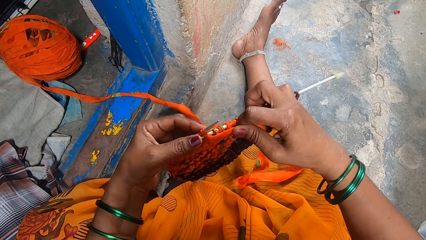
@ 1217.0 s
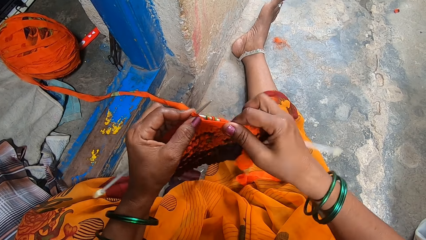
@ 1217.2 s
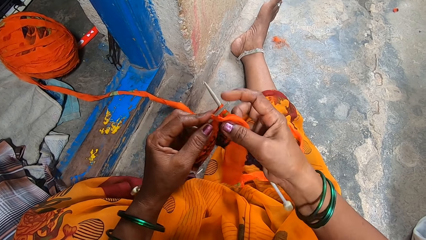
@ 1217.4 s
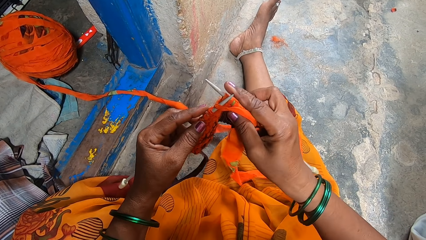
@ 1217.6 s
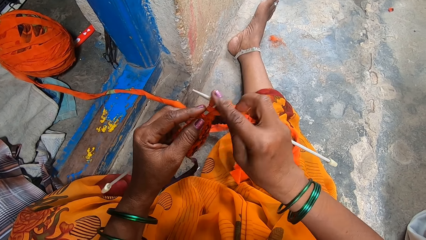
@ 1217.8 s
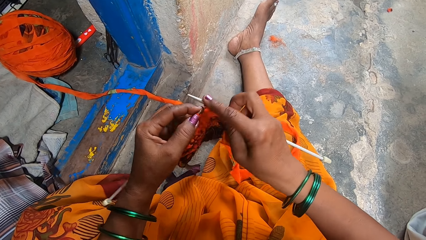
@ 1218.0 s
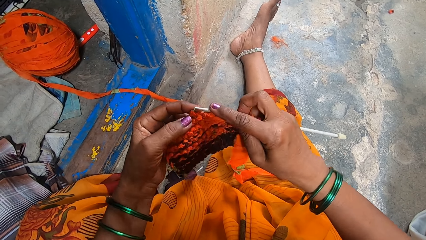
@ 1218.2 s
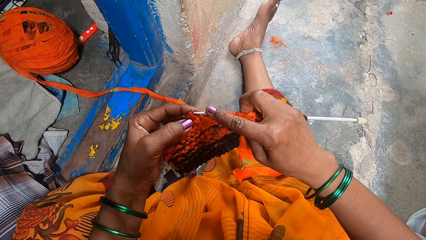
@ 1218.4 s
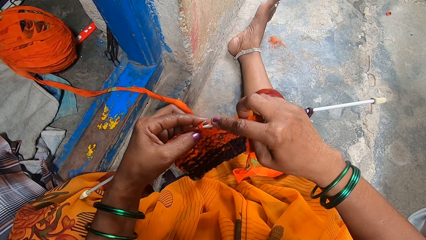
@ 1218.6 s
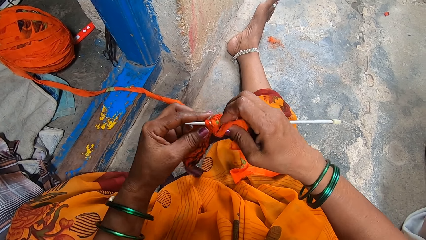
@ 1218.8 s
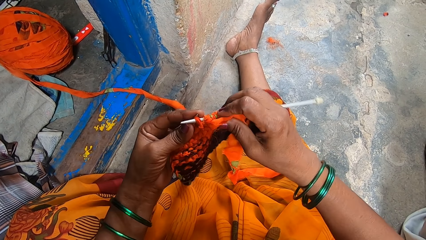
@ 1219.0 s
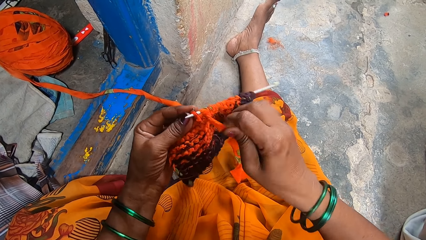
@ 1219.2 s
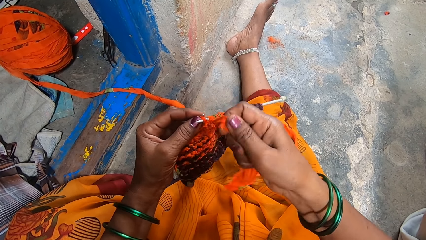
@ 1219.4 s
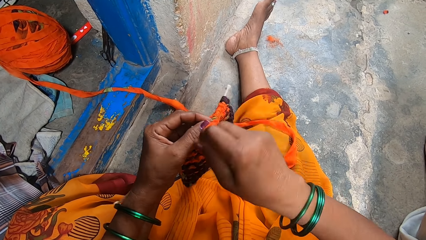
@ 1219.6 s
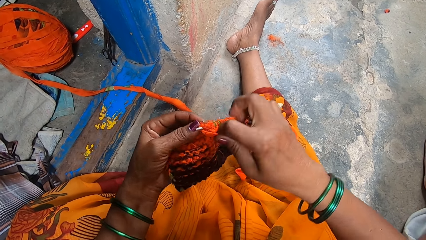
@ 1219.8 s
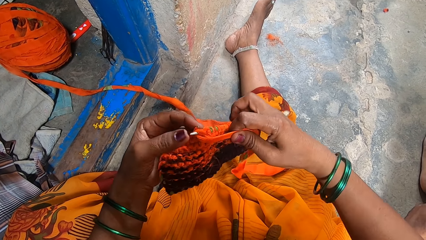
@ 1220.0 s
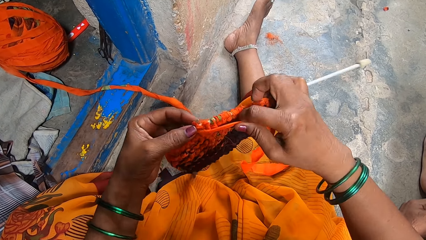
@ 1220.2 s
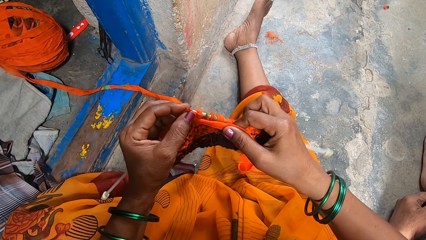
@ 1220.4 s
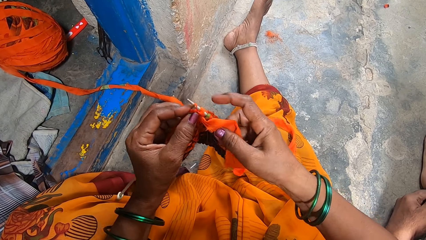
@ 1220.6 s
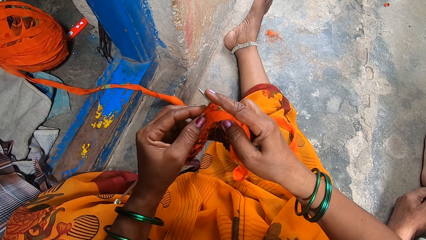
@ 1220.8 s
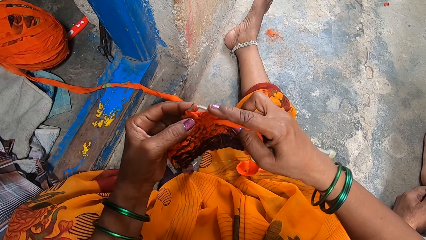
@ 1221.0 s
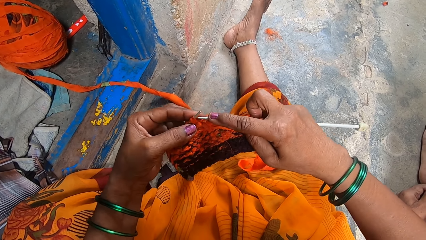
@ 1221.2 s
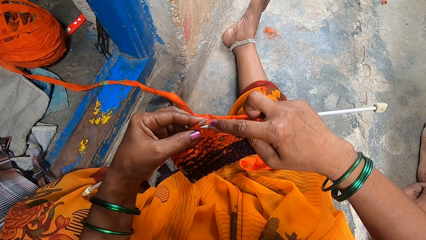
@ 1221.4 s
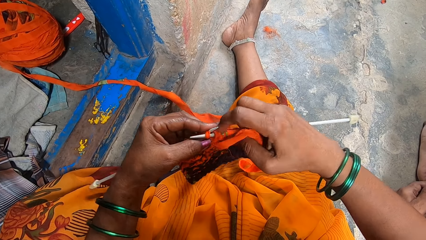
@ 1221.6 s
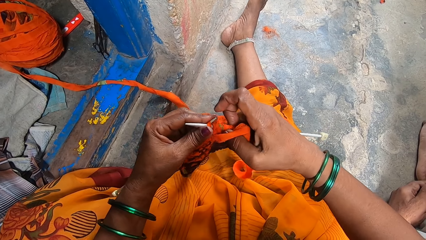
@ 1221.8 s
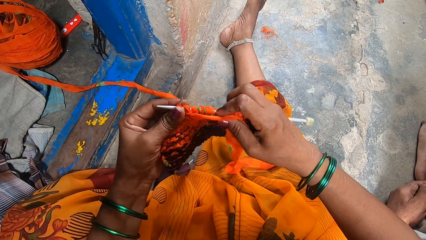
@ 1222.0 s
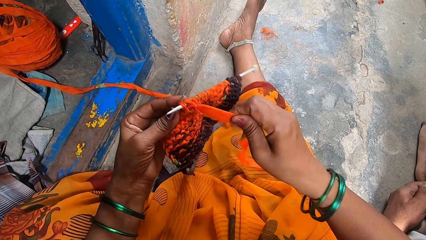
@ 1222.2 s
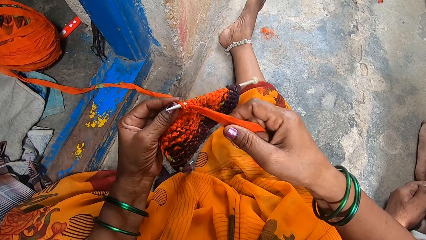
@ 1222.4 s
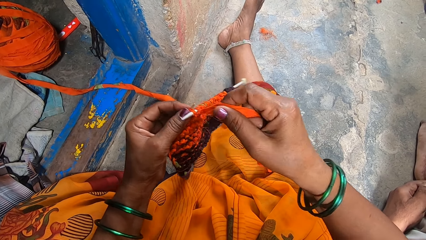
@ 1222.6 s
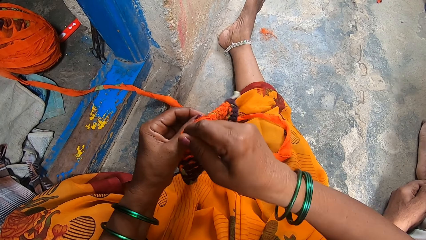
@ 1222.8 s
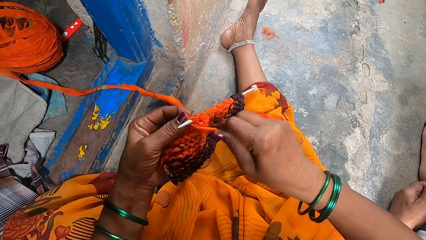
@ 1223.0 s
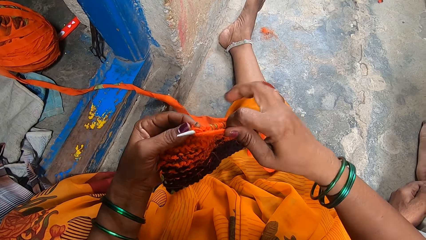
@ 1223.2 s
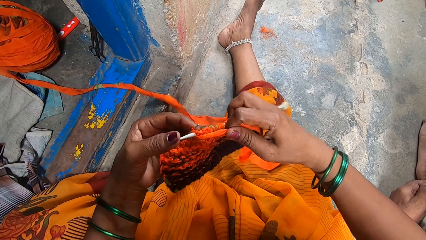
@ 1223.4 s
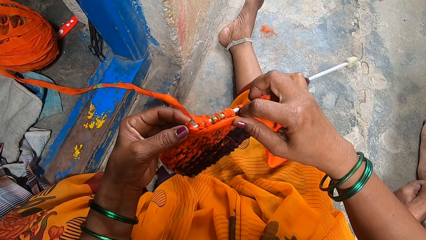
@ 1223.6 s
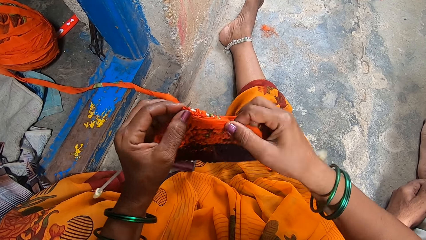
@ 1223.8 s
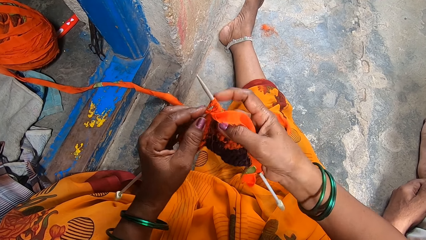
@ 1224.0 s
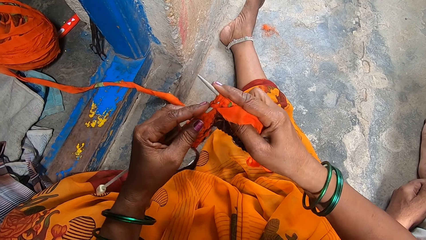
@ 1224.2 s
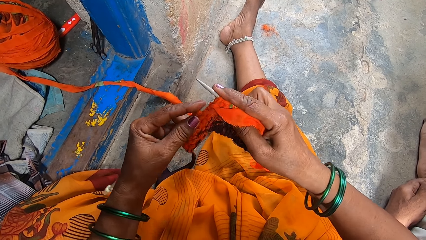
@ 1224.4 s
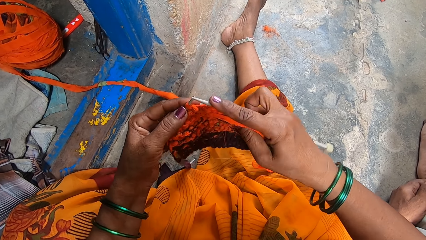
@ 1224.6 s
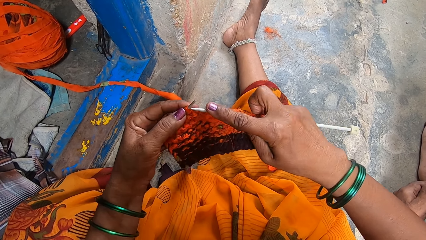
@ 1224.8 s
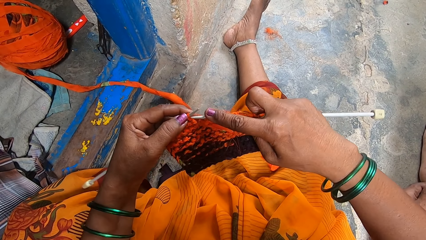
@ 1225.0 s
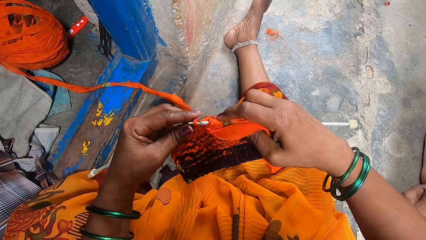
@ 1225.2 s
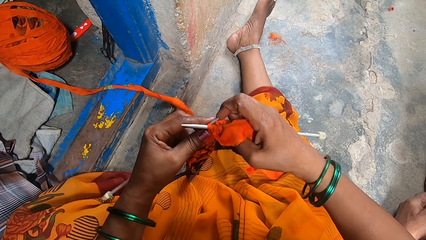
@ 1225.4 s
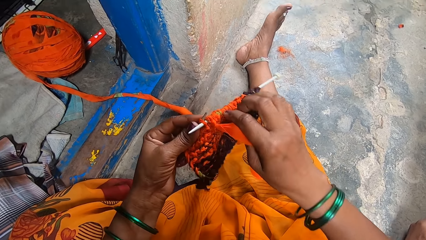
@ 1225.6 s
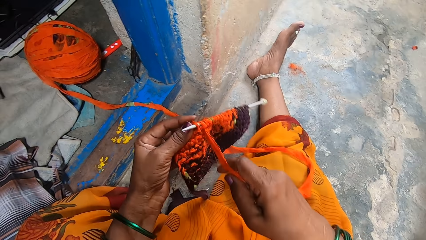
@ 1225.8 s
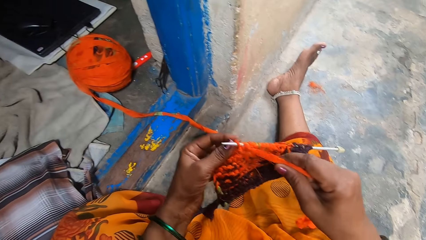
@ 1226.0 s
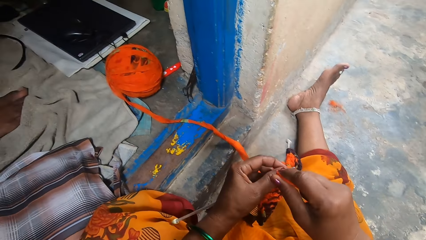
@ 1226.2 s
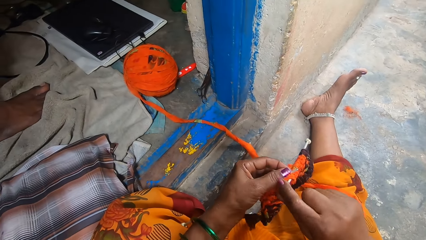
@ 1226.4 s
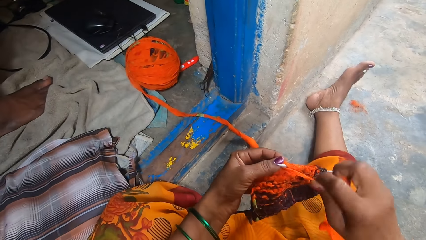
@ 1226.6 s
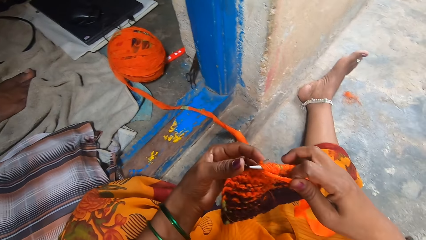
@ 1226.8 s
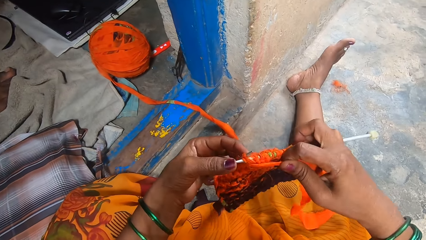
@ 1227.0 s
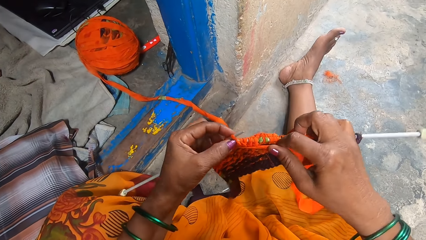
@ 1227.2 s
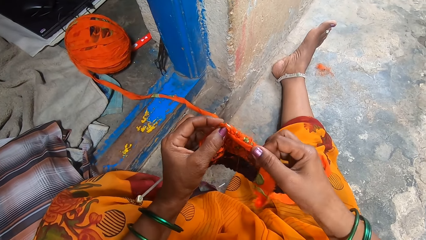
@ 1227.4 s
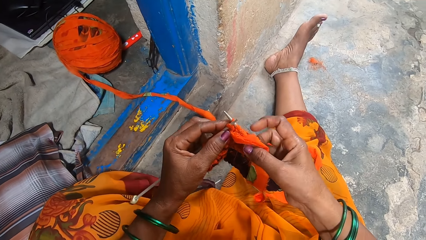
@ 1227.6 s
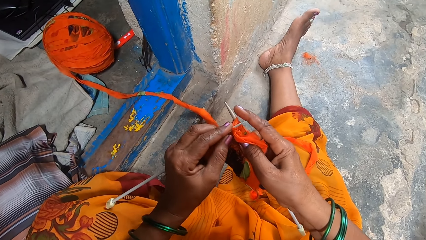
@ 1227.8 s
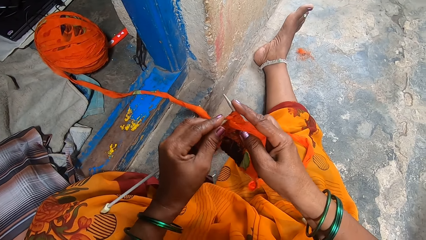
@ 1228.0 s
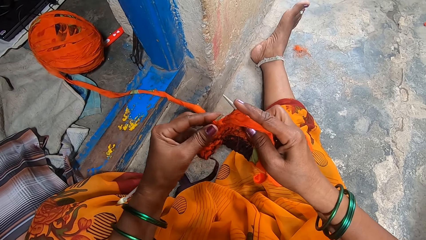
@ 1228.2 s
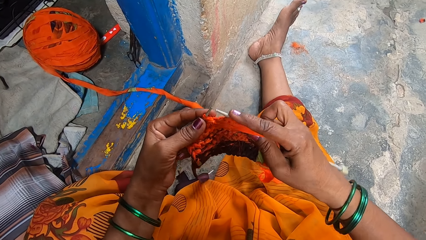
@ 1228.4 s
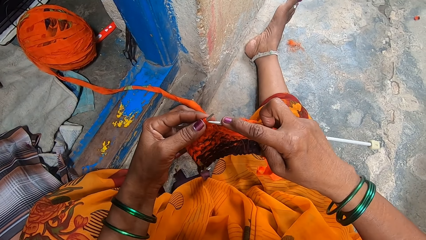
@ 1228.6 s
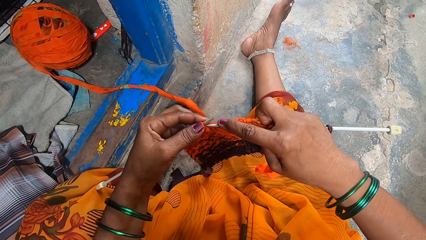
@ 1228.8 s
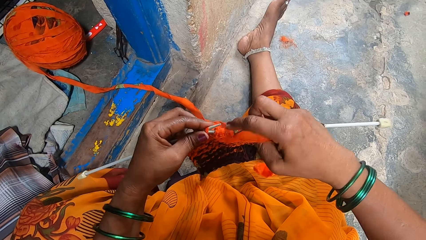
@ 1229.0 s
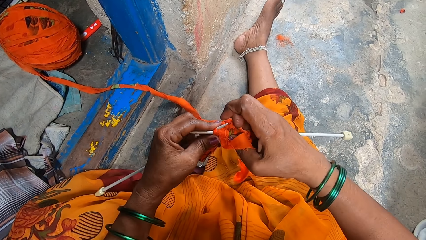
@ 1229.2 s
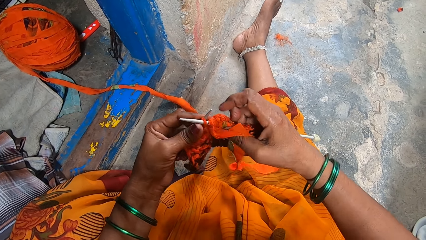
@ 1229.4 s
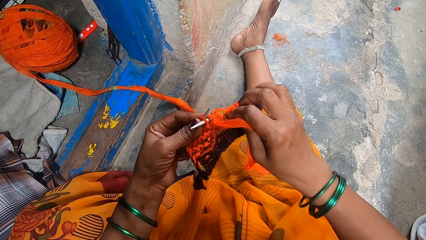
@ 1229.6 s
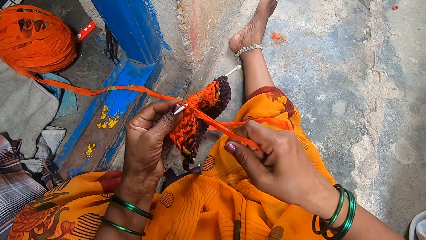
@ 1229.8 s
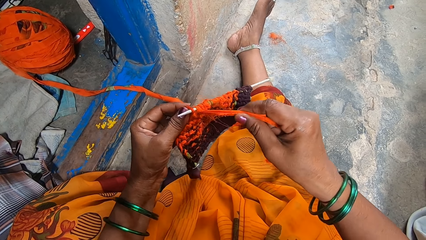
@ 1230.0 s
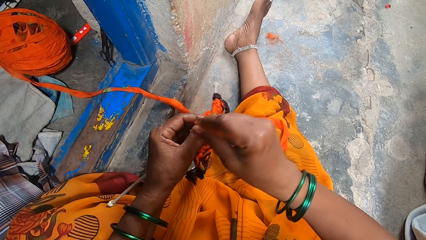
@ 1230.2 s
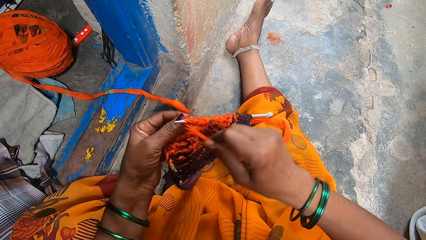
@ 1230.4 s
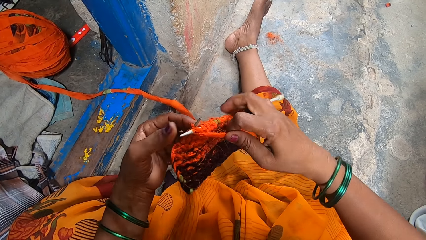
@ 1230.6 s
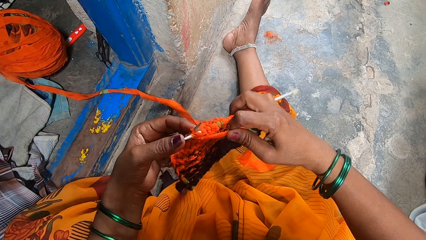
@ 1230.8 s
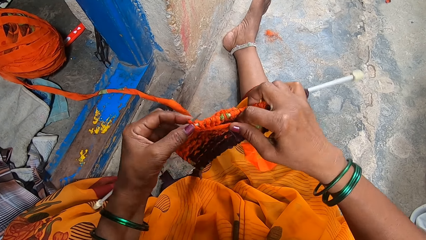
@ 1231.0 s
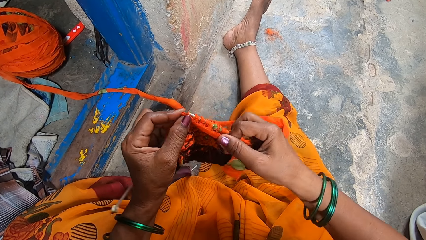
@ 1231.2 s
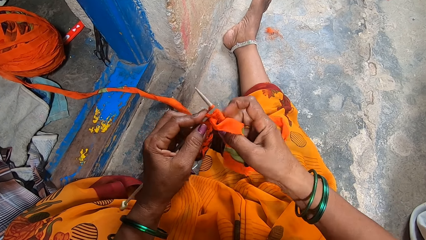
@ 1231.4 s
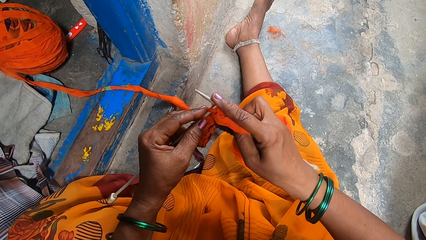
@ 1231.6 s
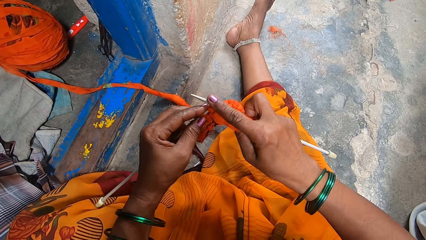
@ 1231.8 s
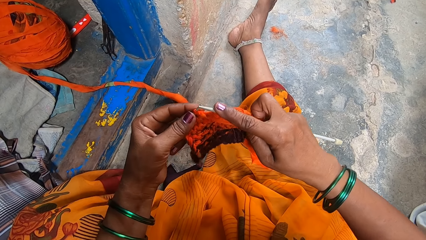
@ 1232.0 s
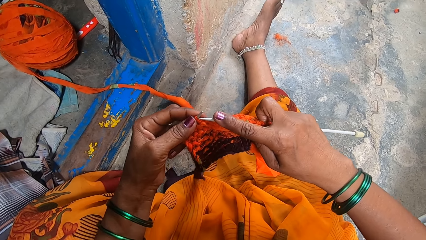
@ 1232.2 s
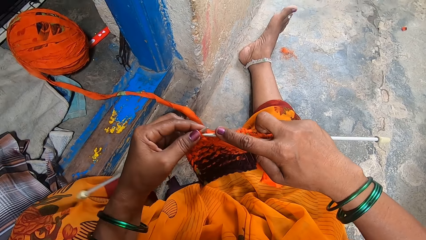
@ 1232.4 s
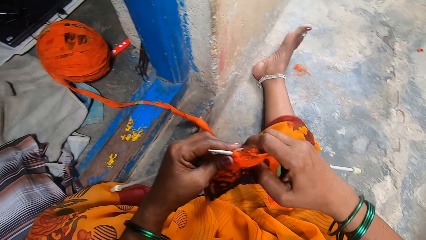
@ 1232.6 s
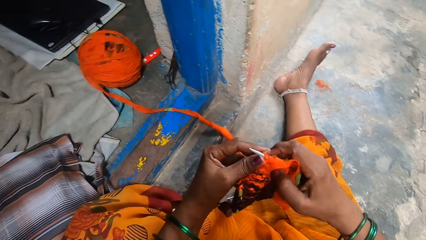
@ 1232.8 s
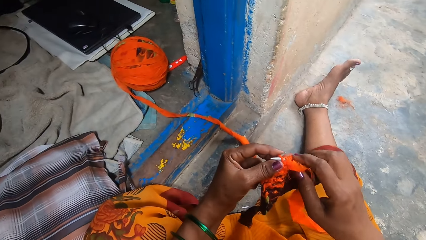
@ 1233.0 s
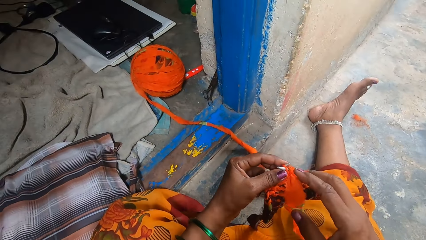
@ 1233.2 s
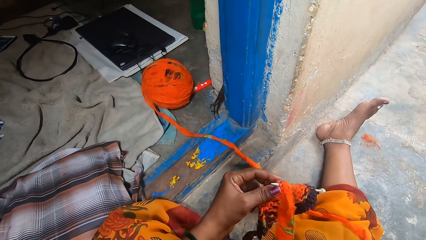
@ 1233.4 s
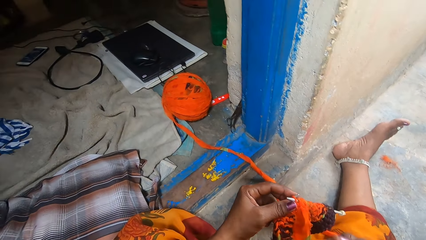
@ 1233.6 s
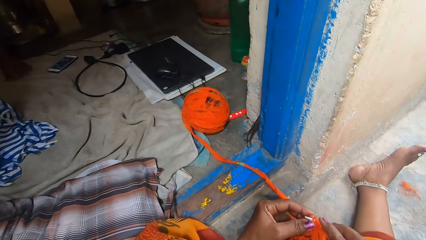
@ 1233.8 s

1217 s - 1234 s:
A person interacts with the camera wearer. The camera wearer knits the fabric.
